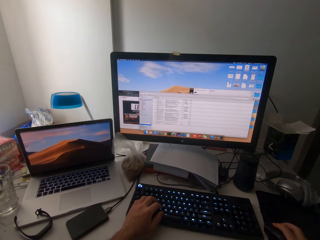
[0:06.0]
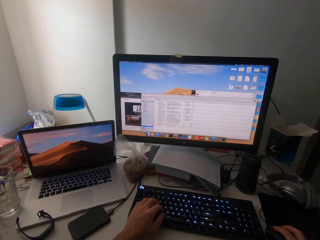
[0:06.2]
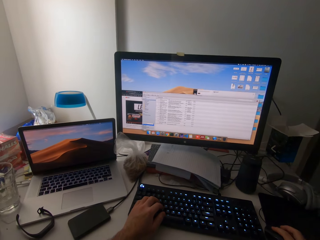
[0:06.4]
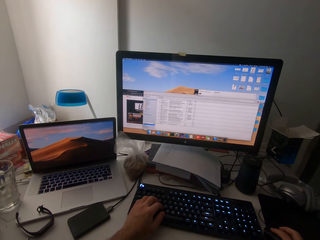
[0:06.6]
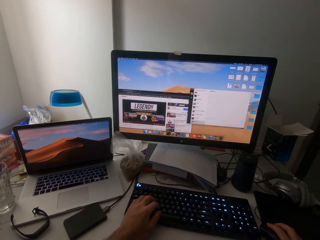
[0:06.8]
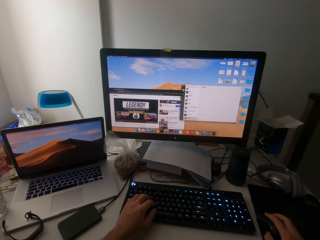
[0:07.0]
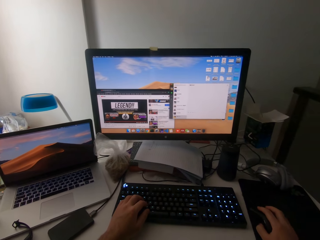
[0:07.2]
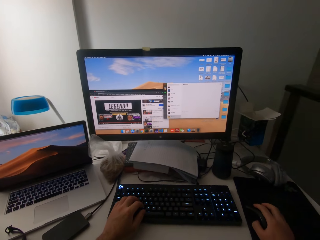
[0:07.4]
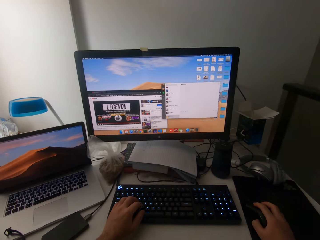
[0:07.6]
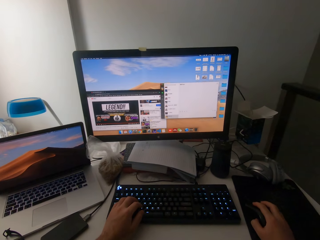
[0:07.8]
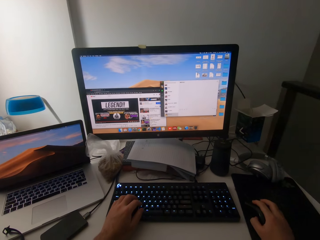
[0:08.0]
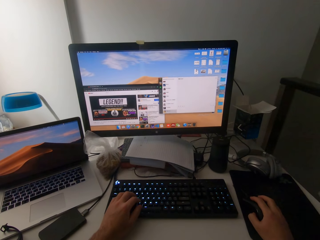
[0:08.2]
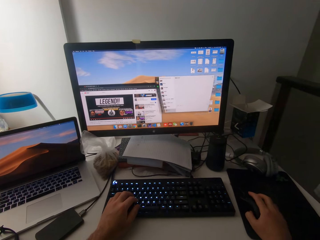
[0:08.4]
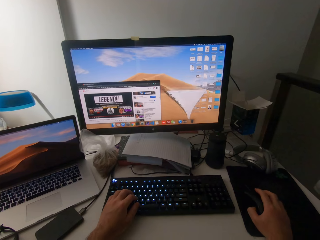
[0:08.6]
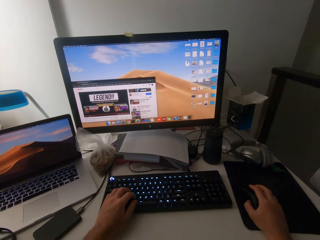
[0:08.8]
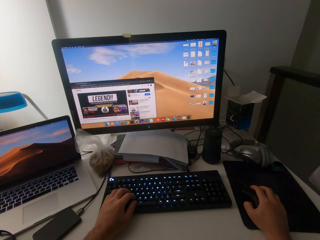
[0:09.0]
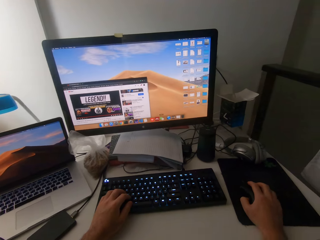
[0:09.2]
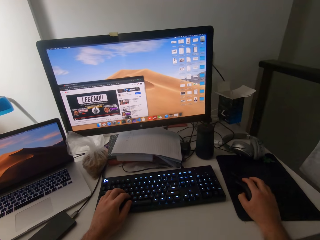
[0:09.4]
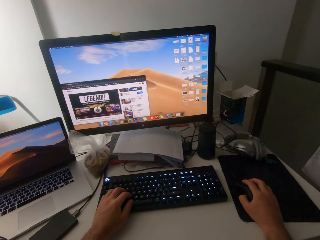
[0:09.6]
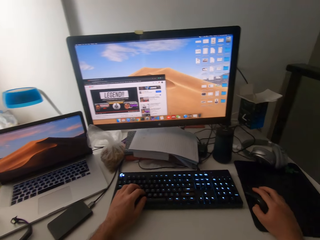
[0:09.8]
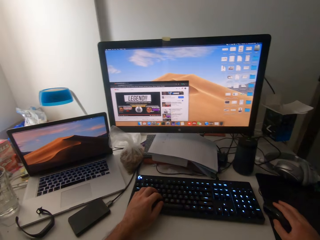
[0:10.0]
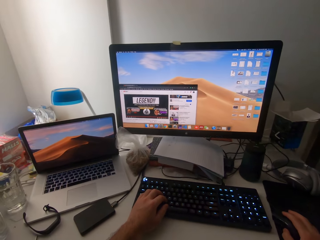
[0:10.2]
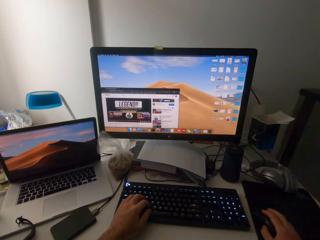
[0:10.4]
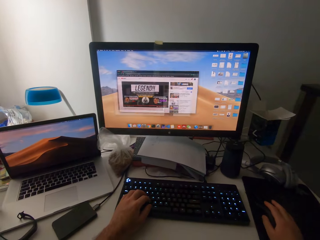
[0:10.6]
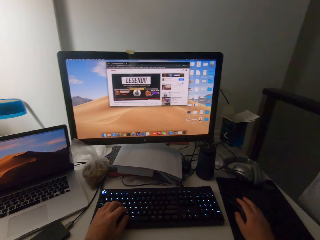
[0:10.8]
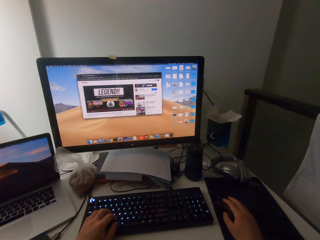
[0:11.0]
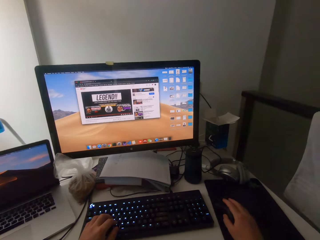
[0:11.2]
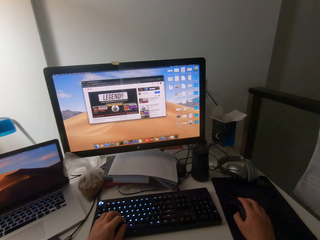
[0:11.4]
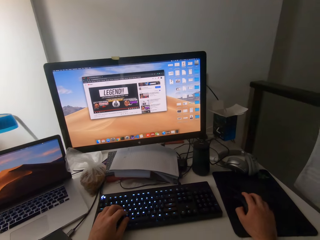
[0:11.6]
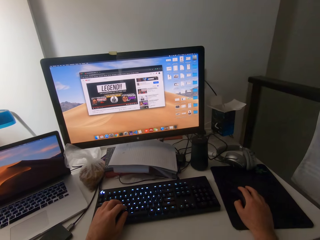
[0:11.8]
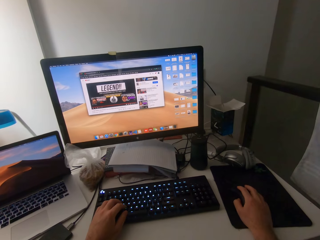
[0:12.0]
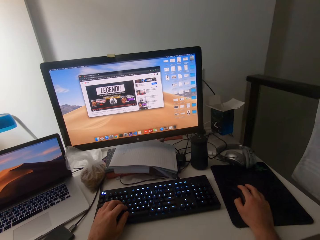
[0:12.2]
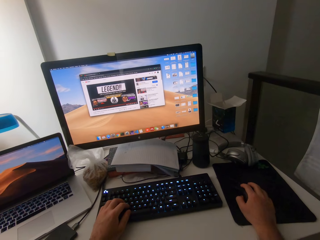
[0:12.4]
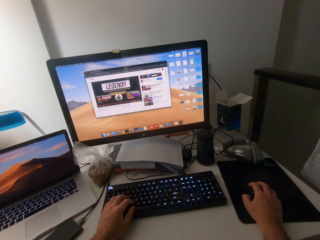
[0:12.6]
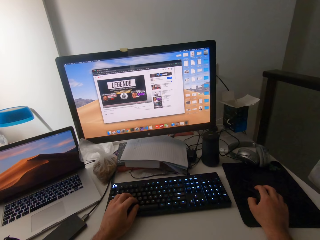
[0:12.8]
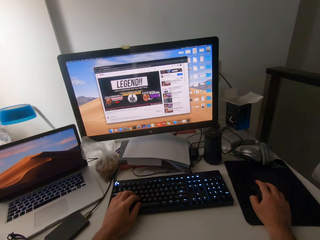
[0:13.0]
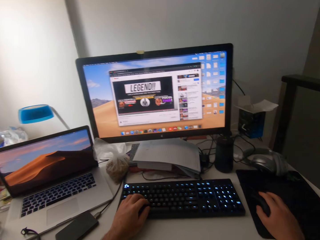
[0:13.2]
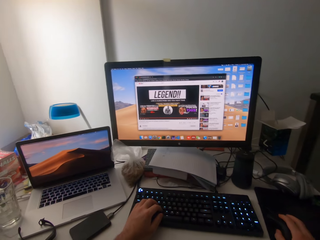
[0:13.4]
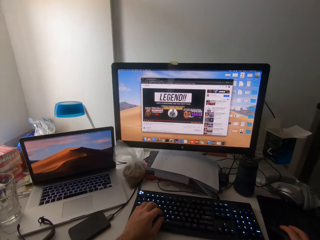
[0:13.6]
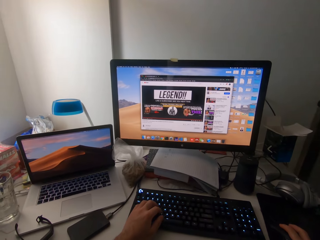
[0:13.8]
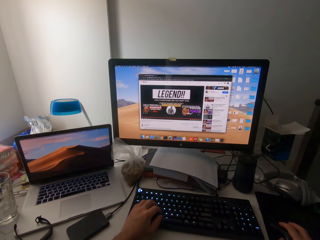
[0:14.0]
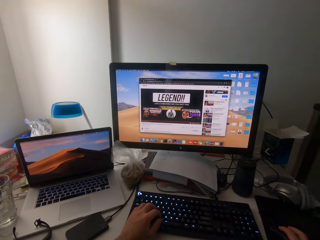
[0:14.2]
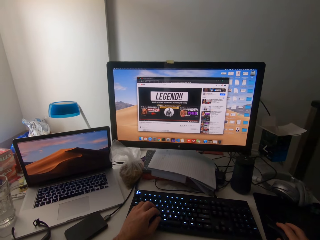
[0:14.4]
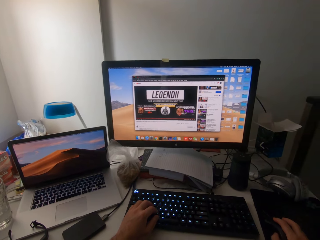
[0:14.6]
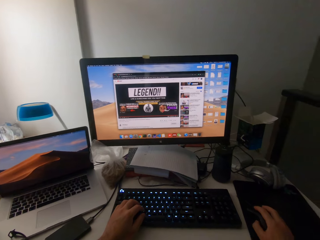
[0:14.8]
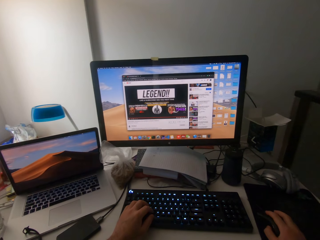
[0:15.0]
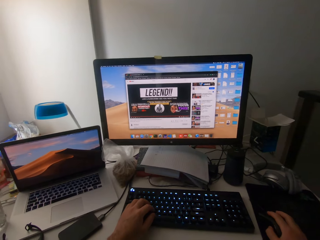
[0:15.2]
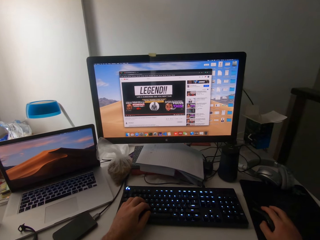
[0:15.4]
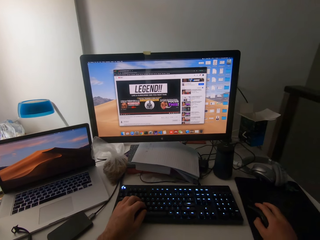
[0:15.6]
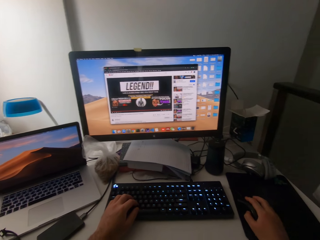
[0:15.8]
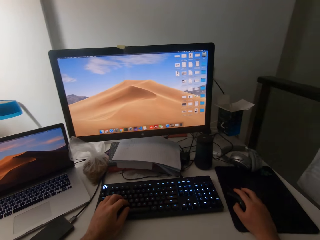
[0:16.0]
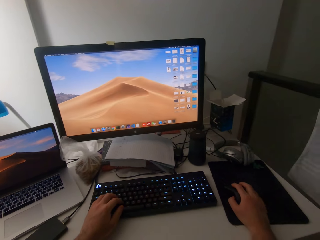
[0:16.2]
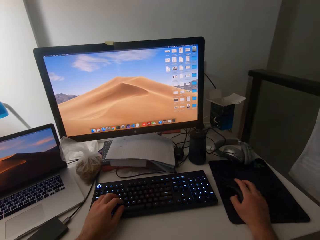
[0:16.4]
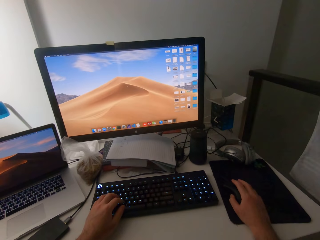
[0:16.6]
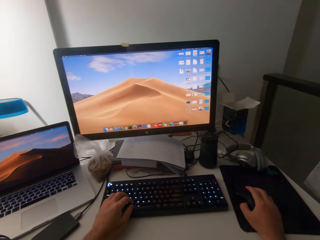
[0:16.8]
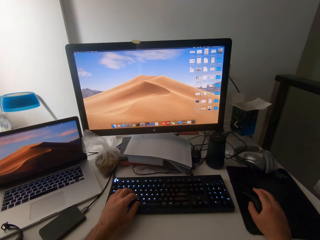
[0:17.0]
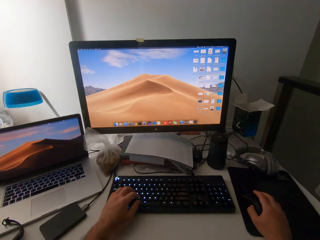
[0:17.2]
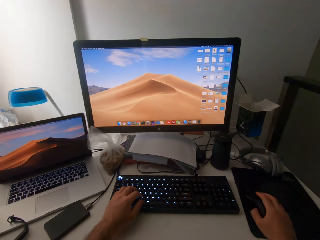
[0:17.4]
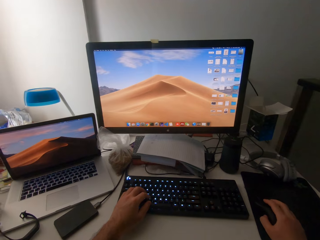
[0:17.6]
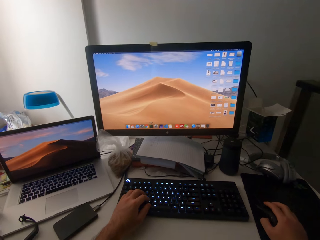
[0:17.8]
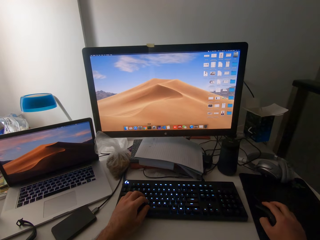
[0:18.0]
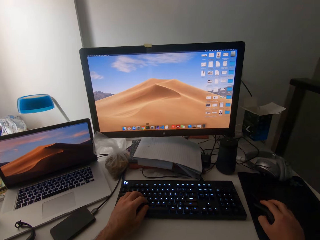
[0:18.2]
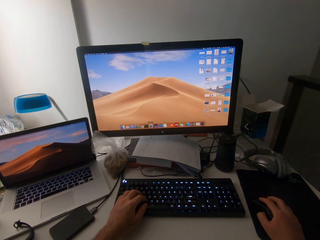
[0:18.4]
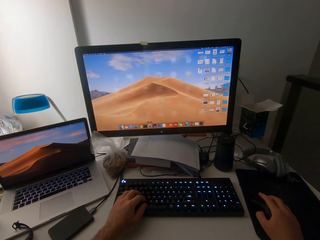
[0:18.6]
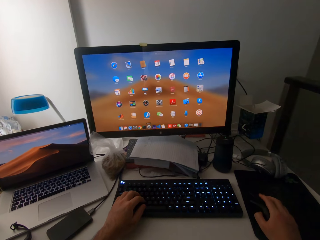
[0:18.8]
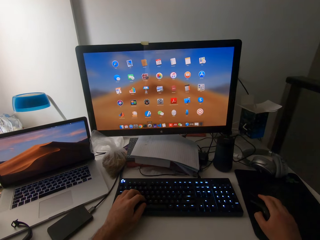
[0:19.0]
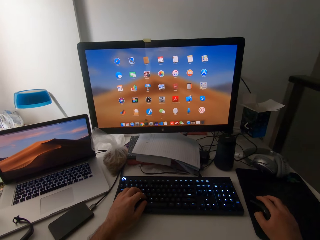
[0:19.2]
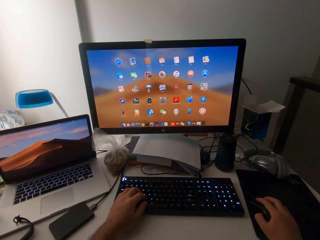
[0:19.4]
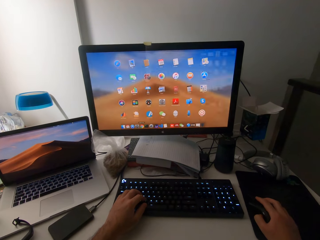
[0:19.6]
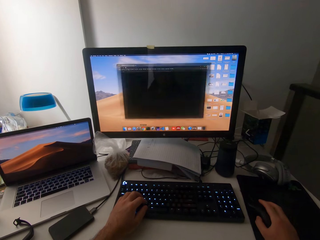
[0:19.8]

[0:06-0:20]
The camera wearer operates a mouse with his right hand. He clicks on the mouse. He looks around.

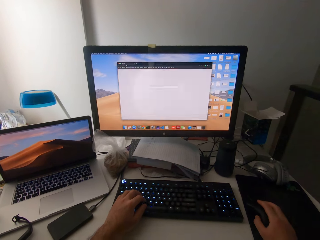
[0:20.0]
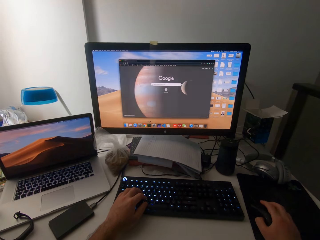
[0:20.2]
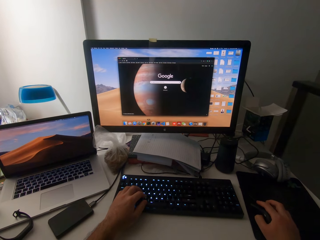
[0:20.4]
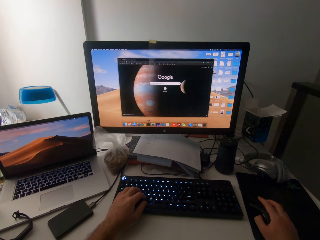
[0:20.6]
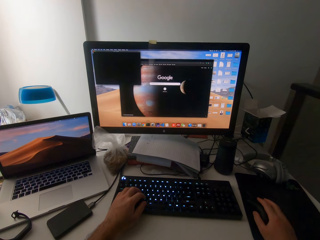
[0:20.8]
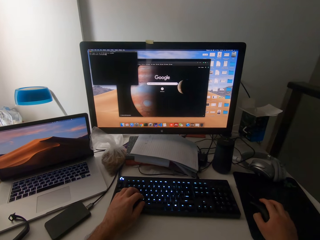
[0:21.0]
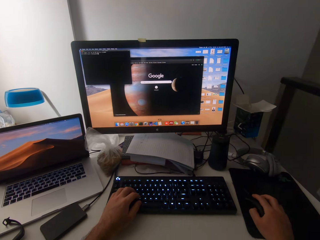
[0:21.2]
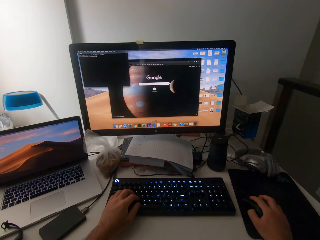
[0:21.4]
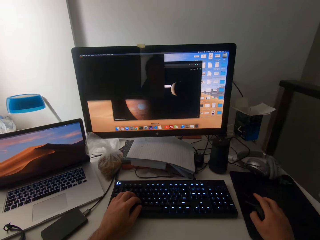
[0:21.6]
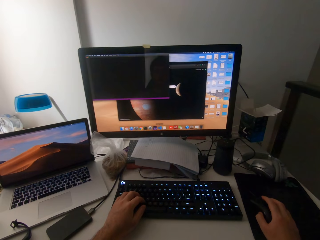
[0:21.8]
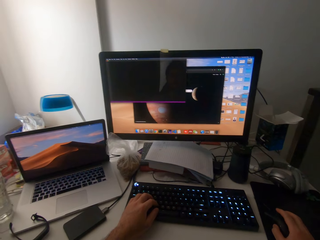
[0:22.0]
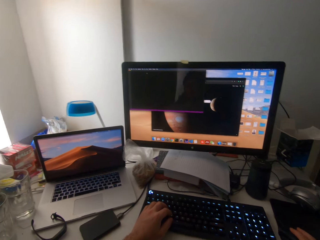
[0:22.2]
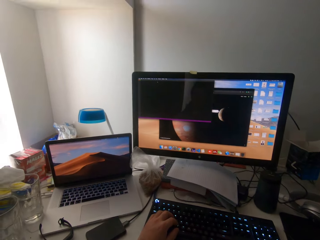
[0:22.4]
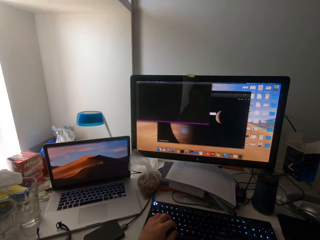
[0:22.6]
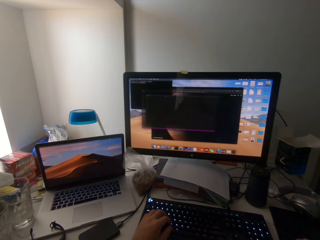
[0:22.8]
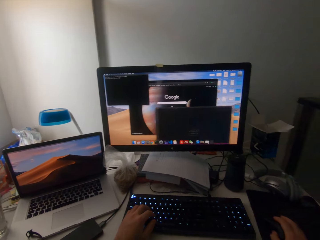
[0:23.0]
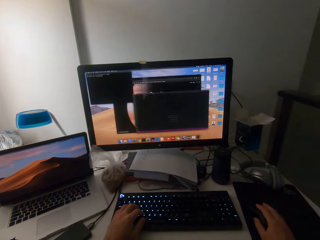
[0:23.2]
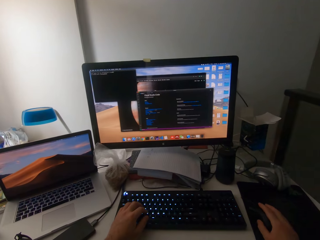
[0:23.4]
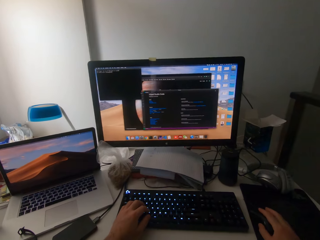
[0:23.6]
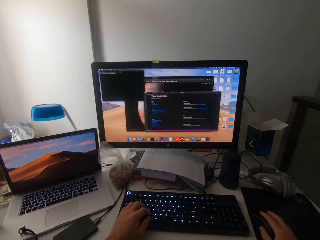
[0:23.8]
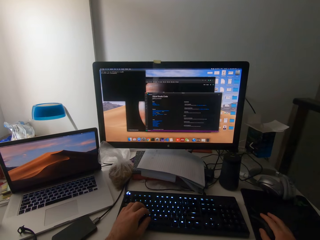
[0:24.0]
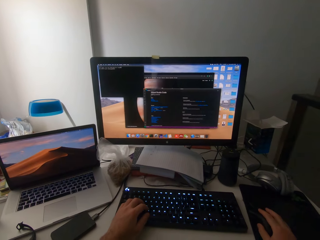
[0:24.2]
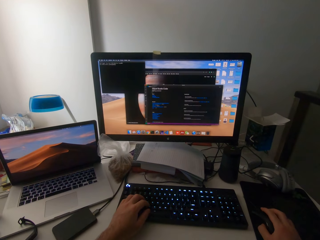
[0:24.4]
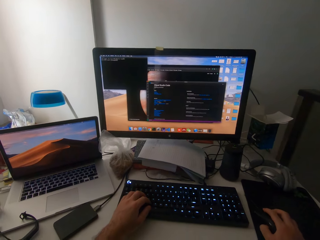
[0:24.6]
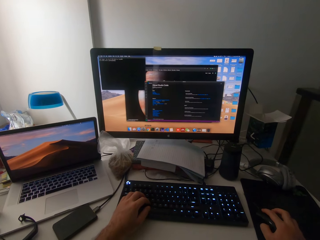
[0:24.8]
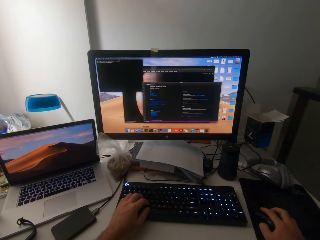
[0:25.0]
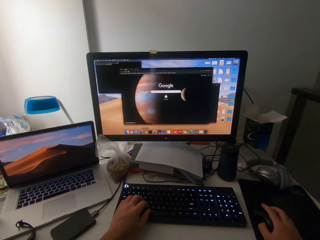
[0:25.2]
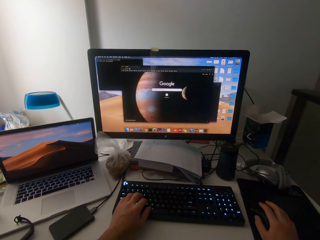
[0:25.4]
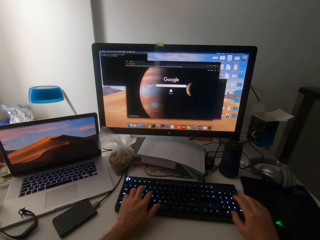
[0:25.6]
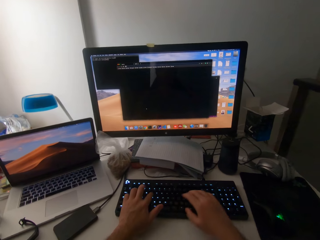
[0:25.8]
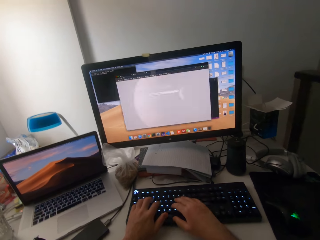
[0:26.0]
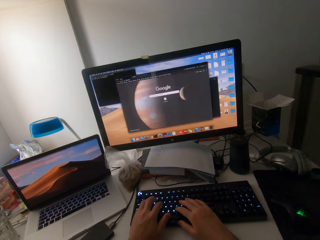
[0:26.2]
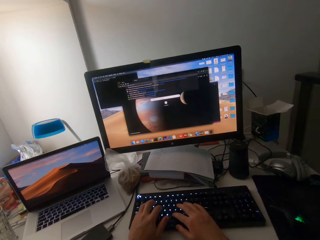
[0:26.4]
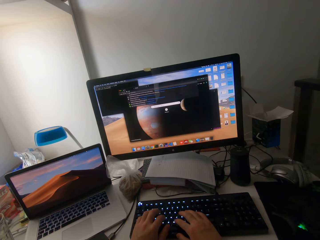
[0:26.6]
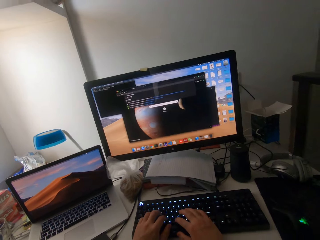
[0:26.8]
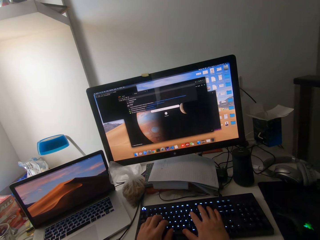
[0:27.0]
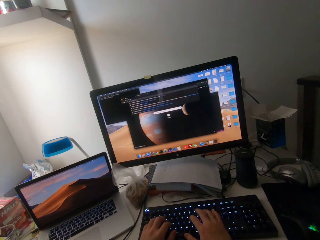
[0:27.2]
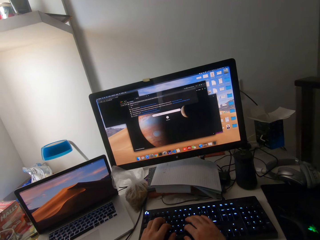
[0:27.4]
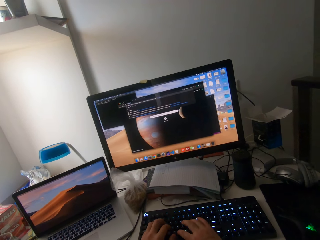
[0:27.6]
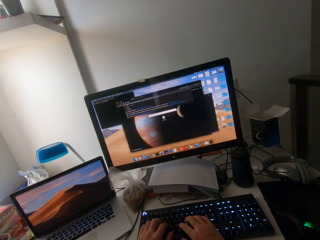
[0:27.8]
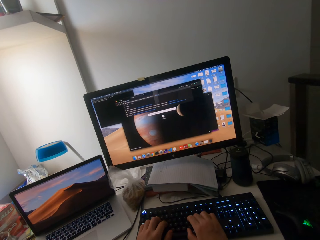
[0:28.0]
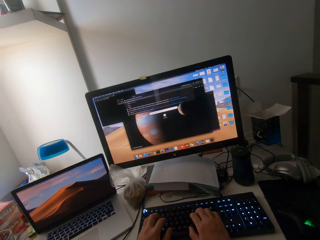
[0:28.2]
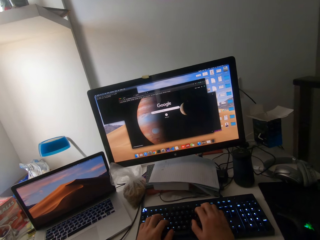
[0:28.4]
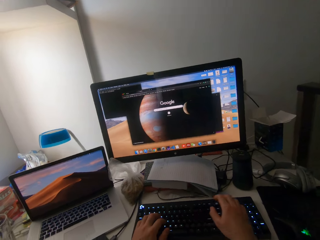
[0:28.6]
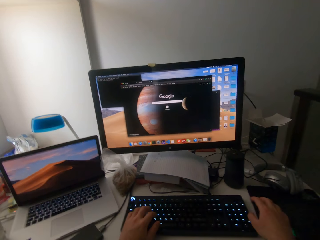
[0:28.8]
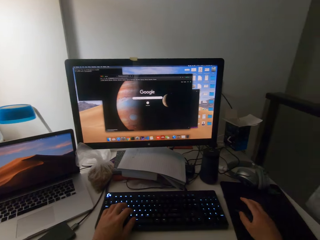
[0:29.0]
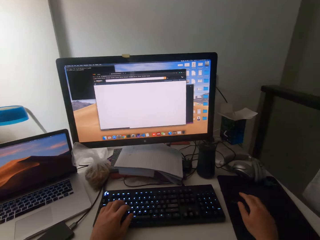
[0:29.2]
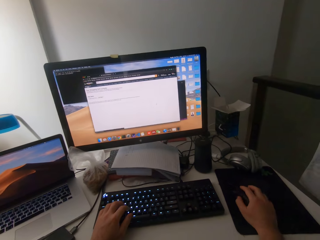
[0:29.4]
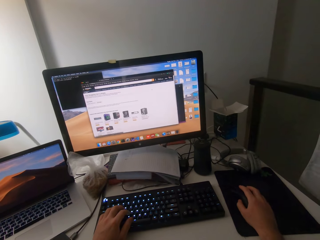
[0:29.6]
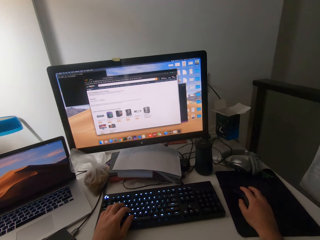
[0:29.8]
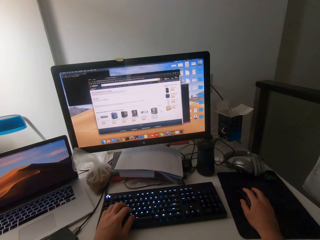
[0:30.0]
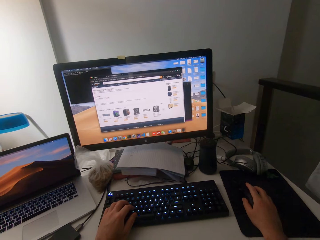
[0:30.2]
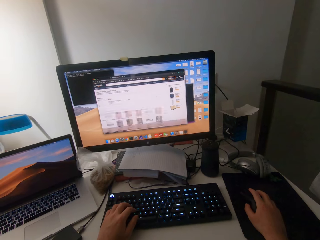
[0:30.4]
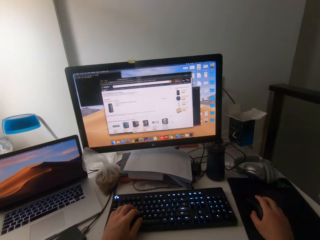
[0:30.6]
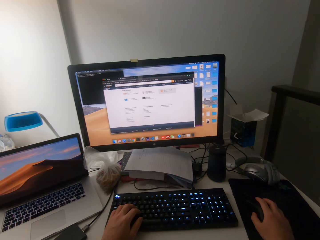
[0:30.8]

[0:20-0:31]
The camera wearer types with the keyboard using both hands. He operates the mouse with his right hand.
